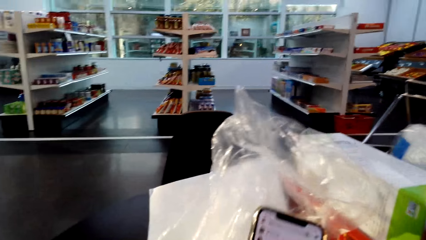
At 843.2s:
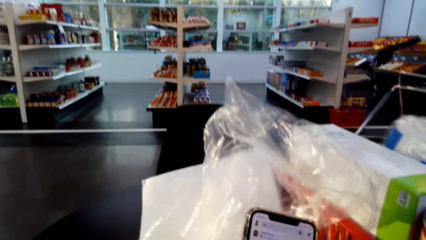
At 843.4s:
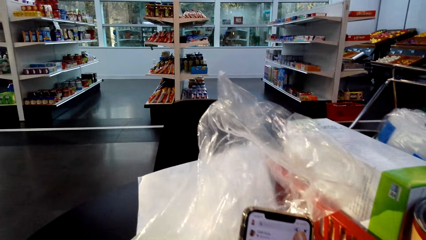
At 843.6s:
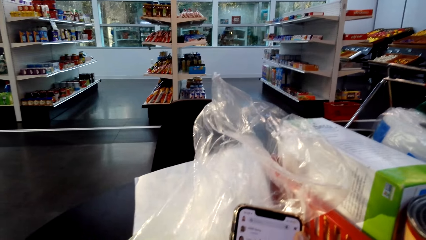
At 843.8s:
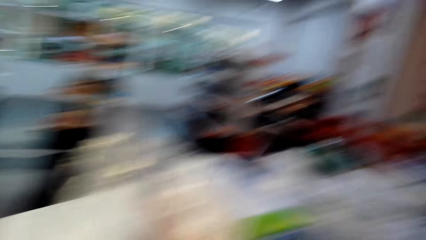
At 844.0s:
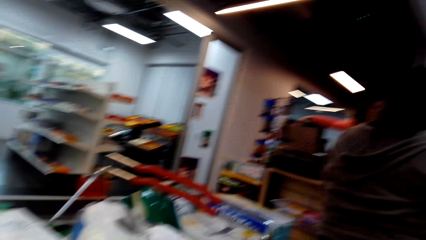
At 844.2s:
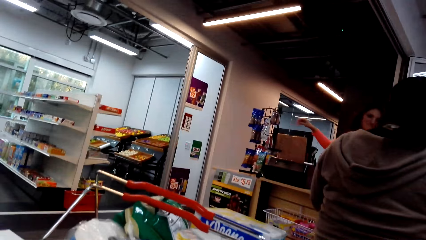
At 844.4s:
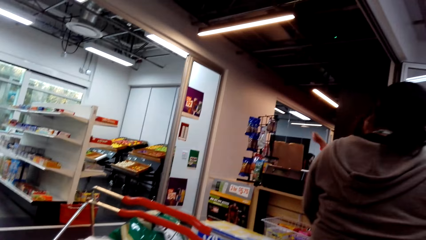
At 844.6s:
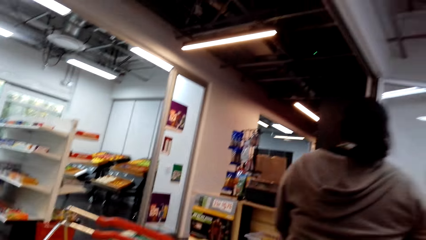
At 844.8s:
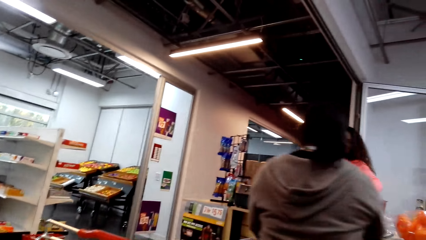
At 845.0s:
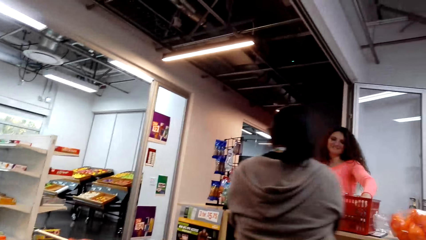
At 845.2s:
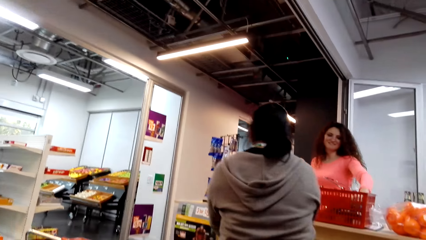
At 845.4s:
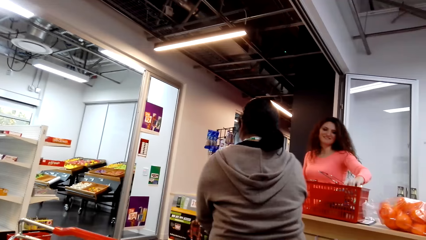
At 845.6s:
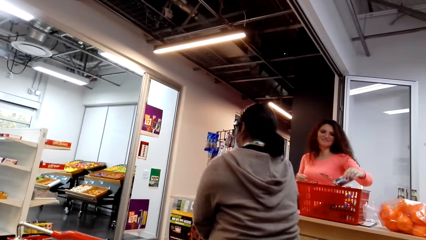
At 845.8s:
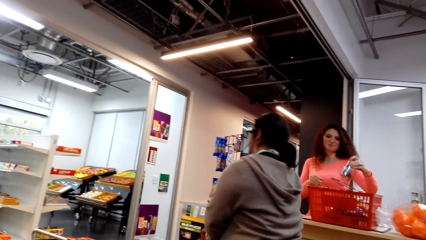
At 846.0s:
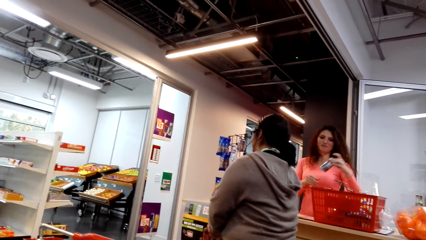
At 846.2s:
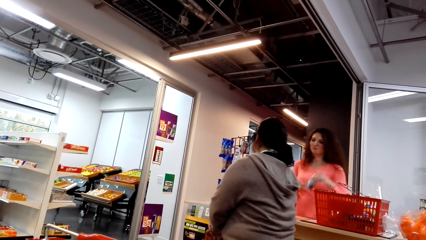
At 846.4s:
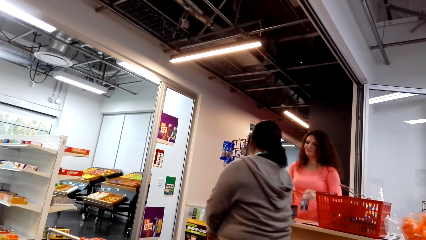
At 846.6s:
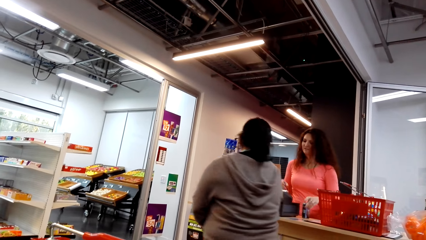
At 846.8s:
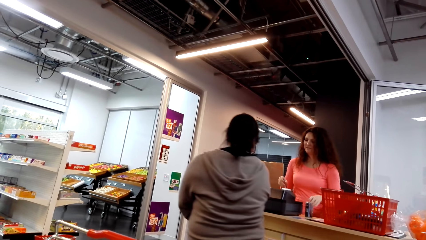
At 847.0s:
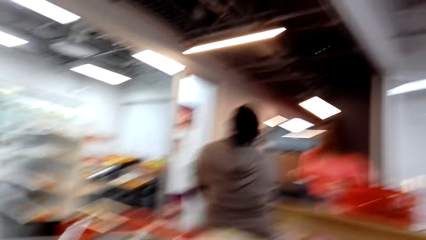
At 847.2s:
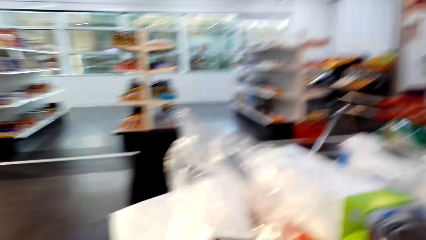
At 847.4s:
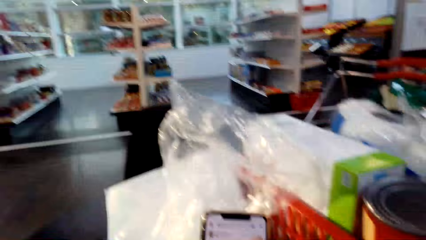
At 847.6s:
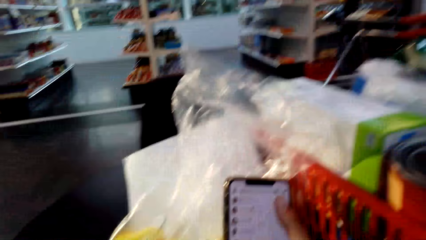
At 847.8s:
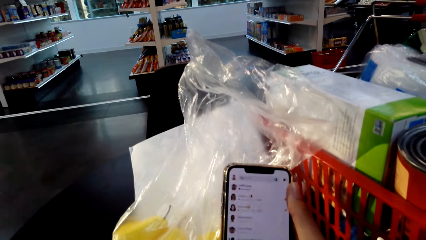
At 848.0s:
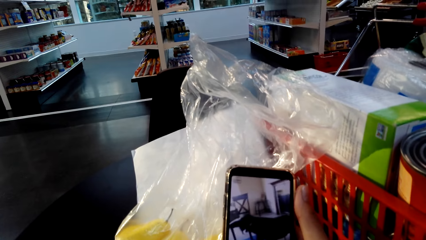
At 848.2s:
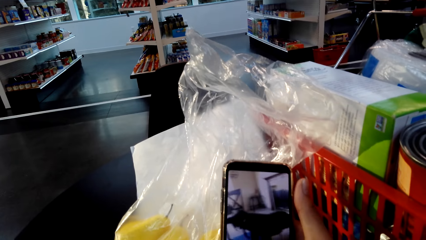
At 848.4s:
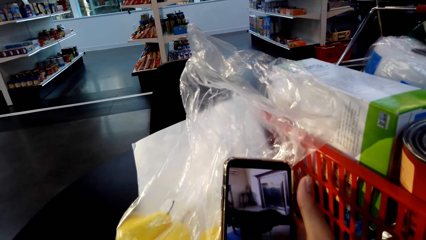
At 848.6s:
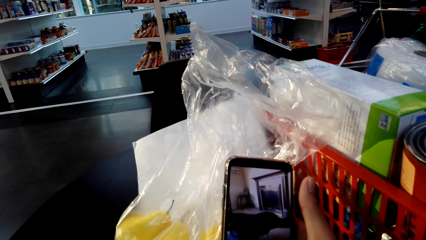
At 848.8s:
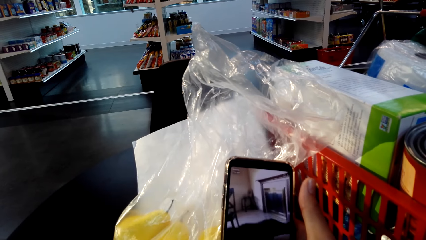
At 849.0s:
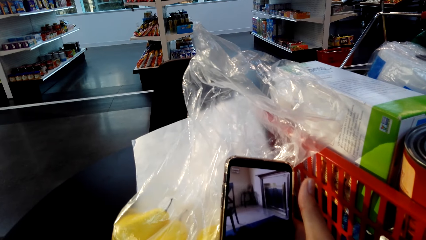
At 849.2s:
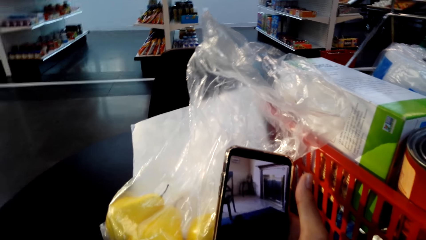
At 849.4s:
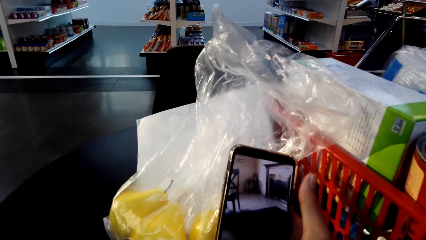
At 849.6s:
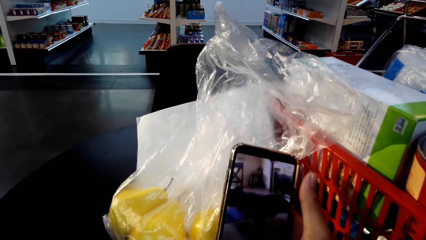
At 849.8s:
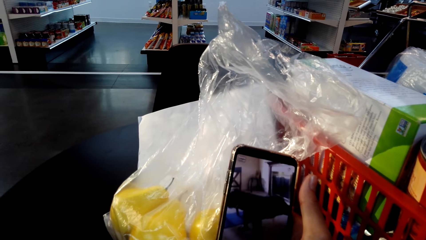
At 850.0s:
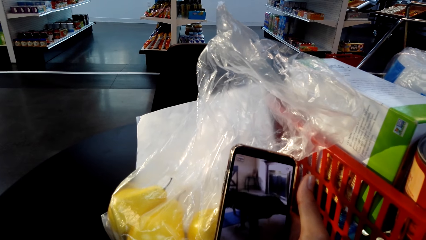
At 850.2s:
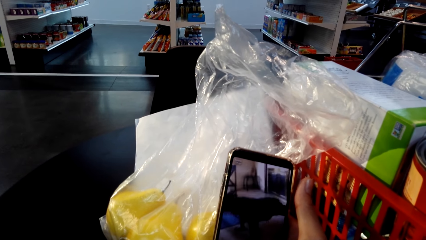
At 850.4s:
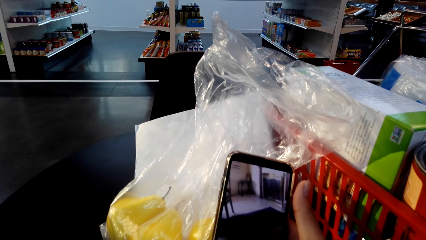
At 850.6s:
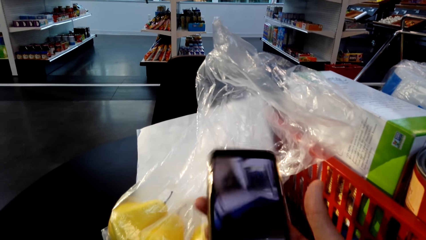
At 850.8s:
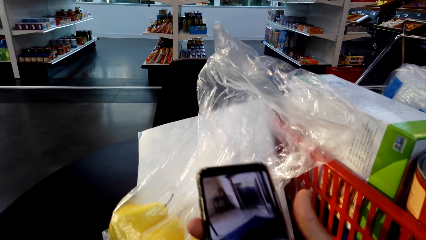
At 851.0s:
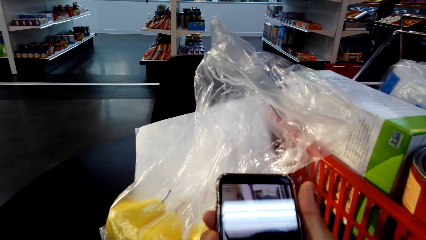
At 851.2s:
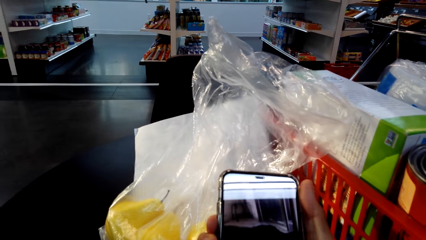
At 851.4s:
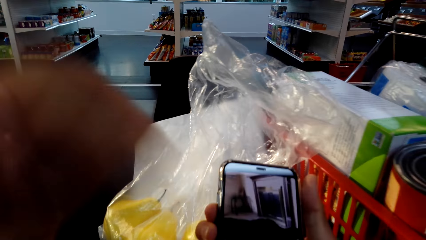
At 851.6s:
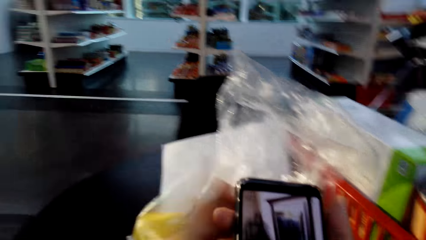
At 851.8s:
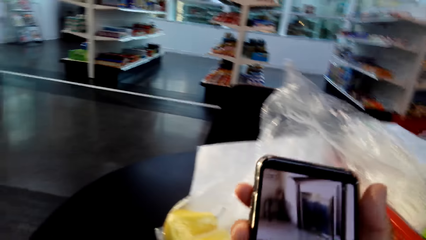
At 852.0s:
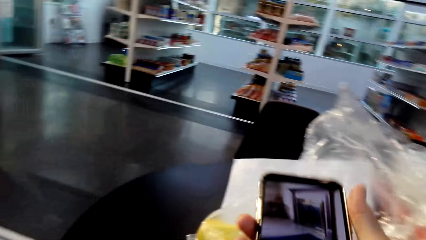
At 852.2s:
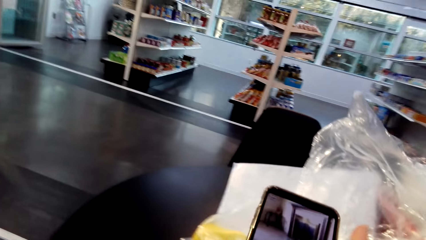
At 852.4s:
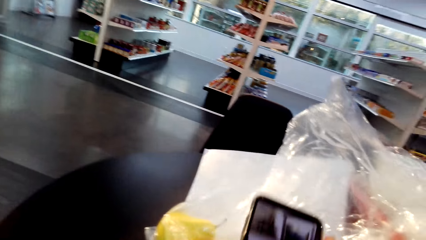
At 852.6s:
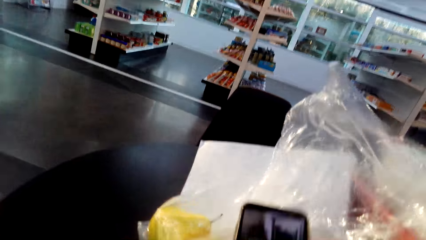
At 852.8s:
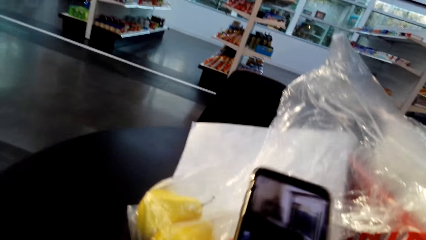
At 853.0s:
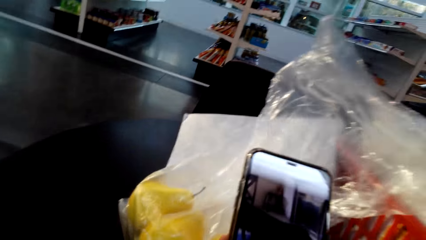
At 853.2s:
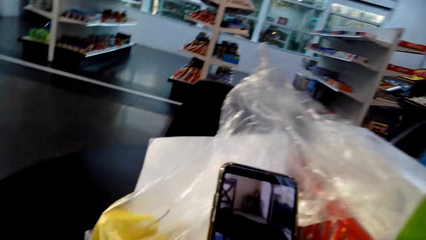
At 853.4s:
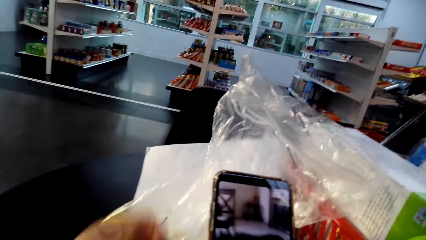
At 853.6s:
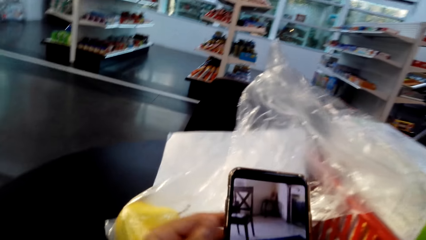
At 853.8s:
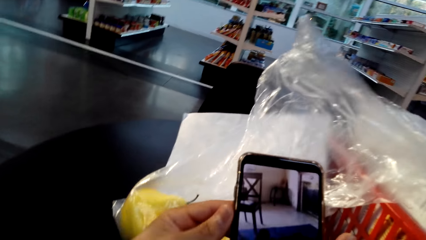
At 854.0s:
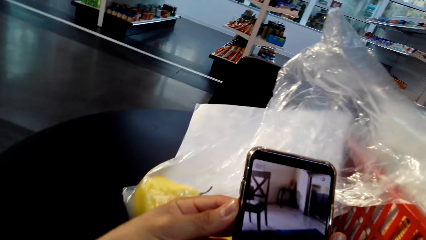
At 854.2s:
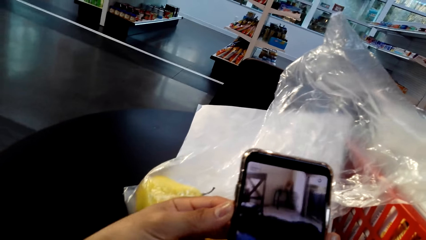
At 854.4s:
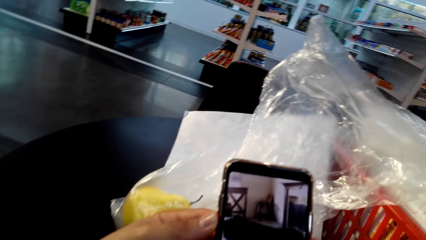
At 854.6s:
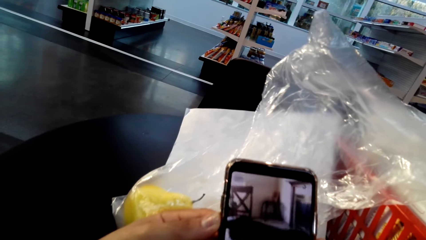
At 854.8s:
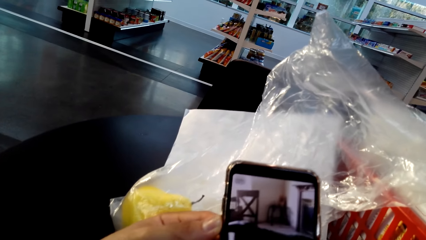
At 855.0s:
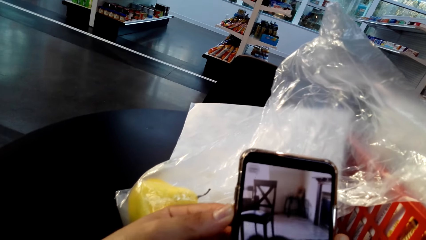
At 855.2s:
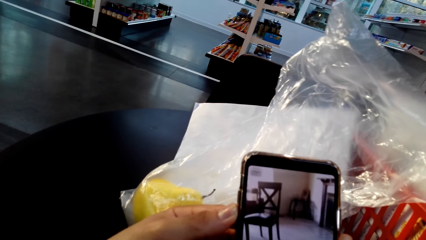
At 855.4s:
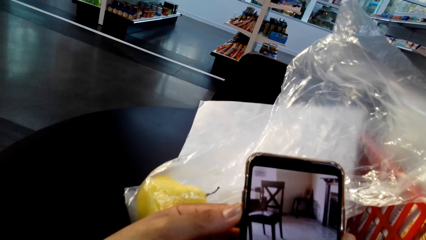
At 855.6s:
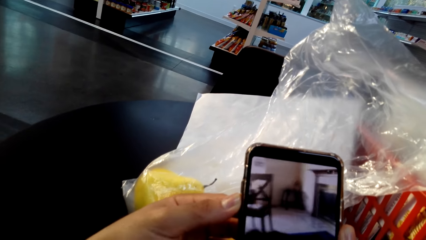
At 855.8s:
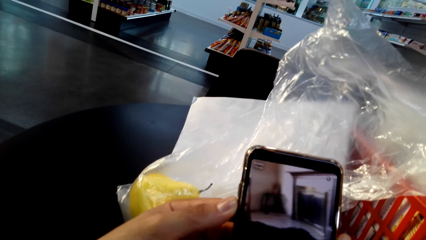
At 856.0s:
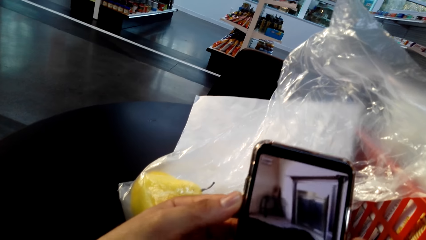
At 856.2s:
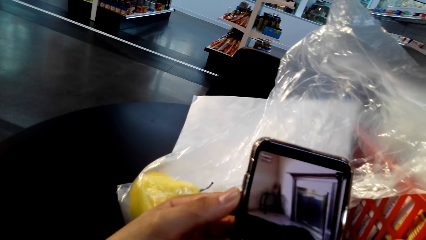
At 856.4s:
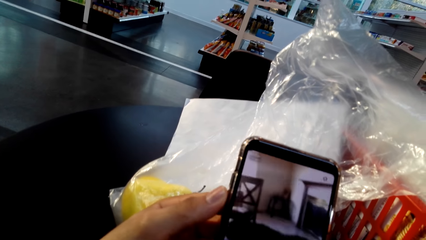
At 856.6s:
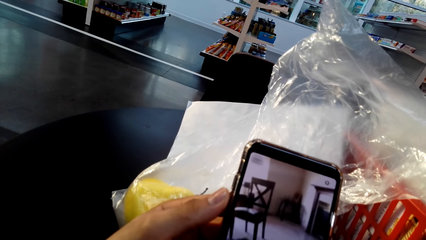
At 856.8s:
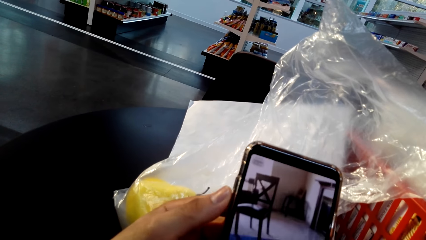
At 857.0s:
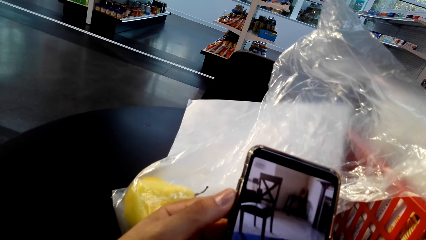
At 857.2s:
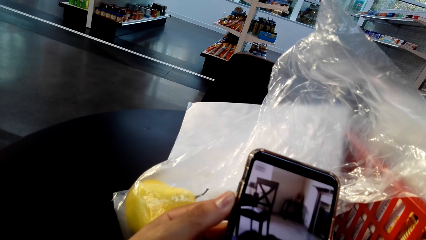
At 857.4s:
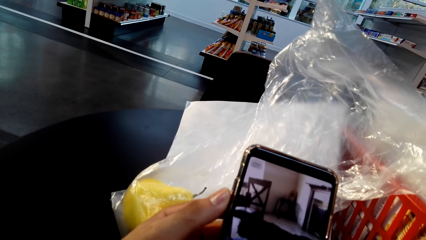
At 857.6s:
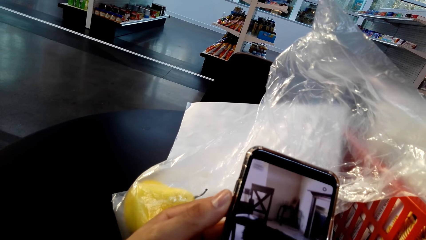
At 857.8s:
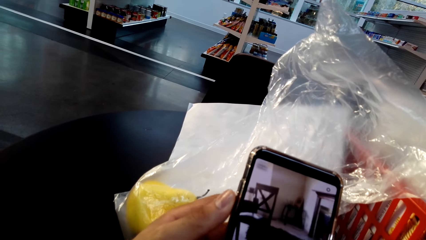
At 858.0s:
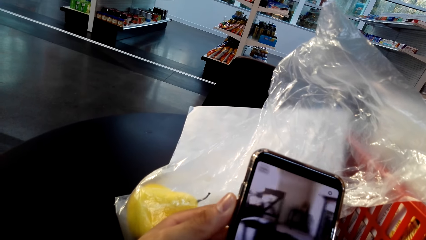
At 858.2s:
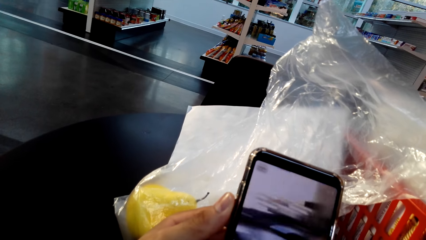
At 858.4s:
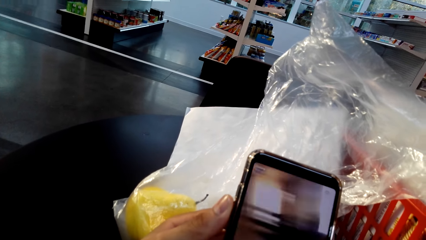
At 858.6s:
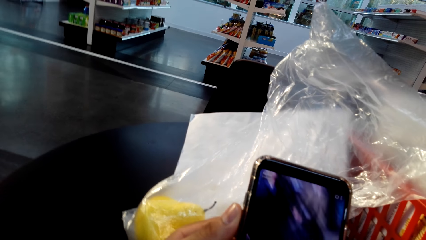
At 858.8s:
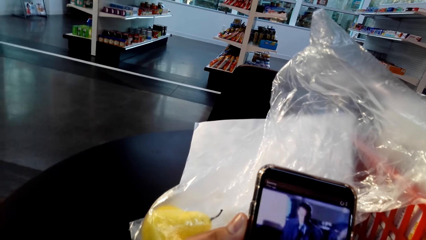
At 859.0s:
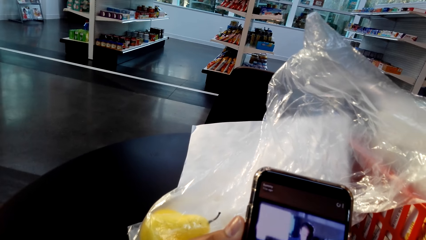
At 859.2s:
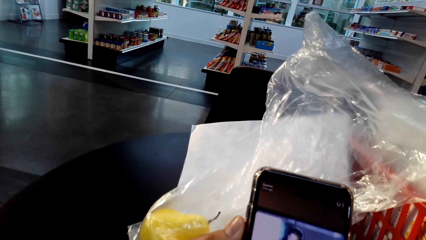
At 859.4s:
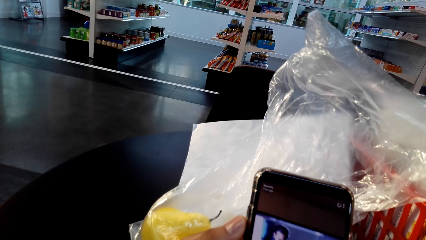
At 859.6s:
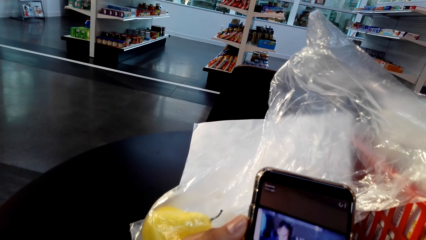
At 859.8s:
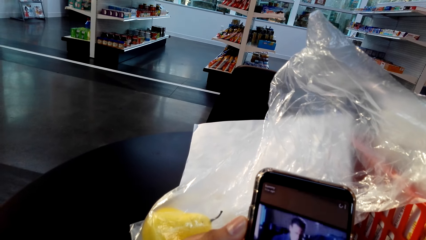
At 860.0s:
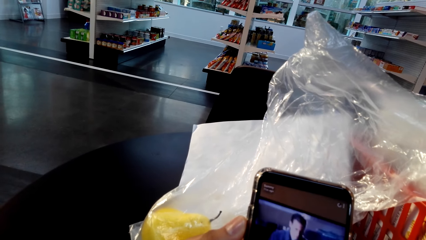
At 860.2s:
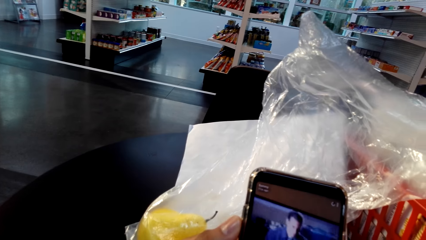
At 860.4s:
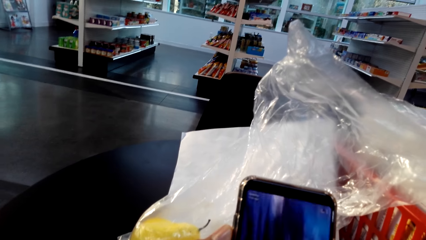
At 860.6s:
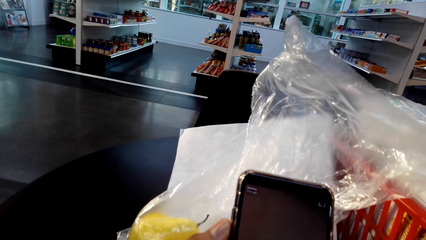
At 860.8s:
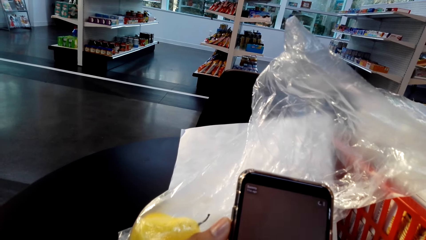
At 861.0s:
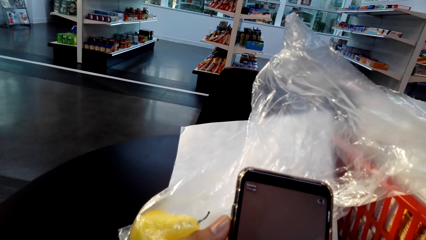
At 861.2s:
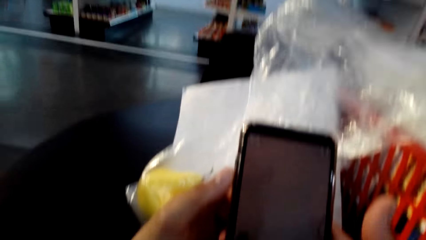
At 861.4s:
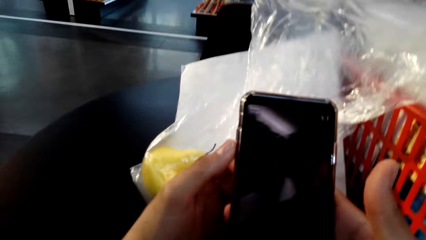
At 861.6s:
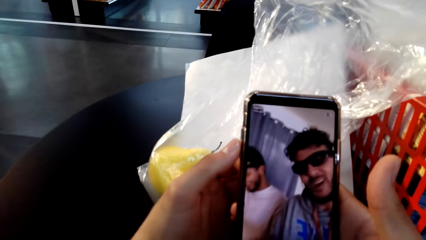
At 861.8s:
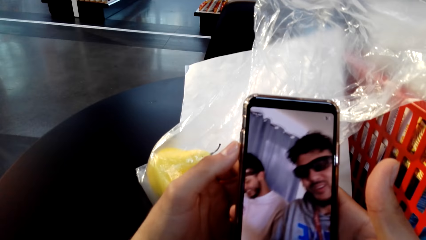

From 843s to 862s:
The camera wearer turns around. A woman drops a bottle of something on the counter. The camera wearer watches a video on the phone.
